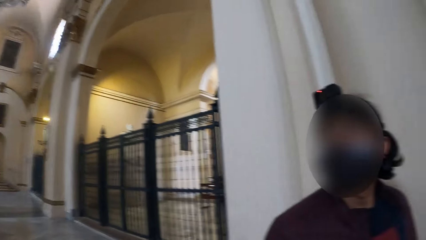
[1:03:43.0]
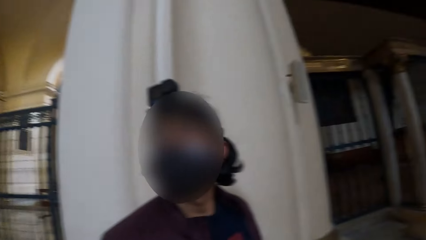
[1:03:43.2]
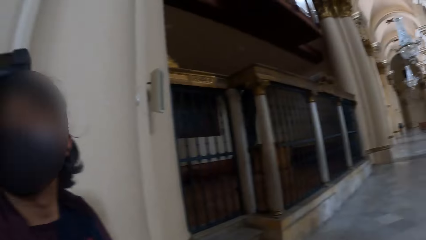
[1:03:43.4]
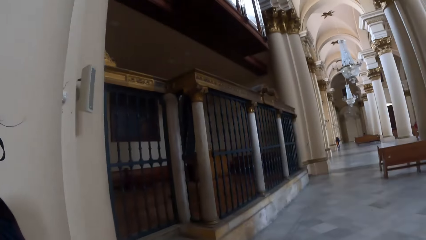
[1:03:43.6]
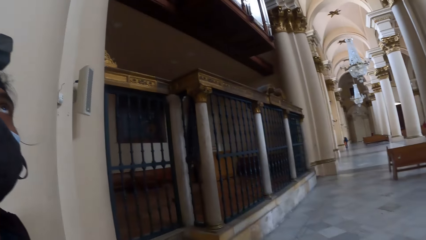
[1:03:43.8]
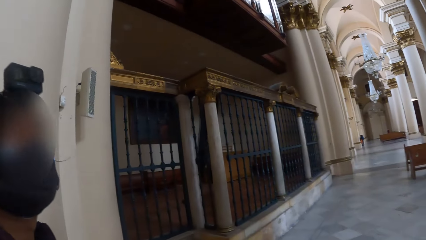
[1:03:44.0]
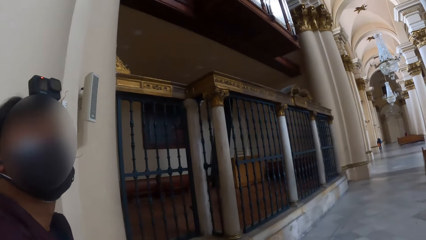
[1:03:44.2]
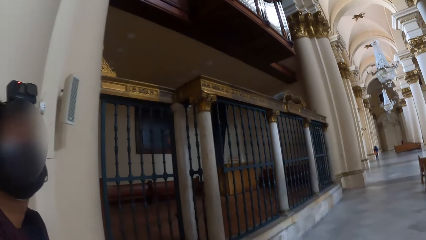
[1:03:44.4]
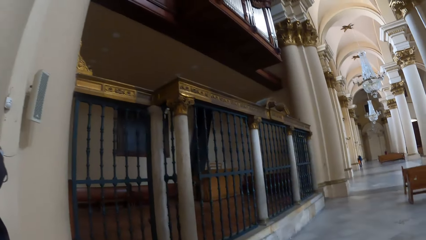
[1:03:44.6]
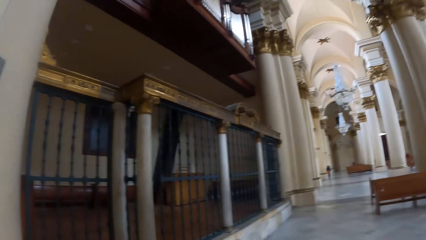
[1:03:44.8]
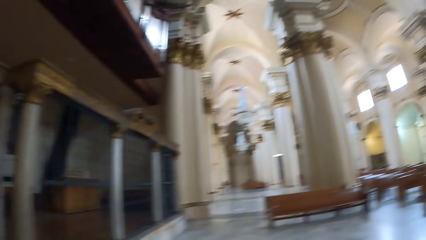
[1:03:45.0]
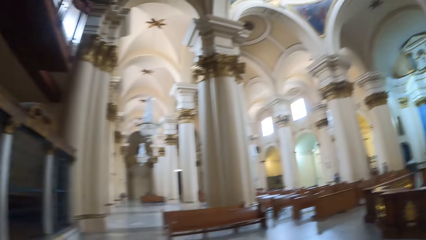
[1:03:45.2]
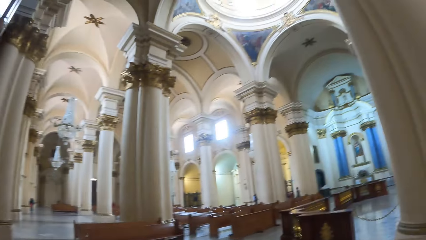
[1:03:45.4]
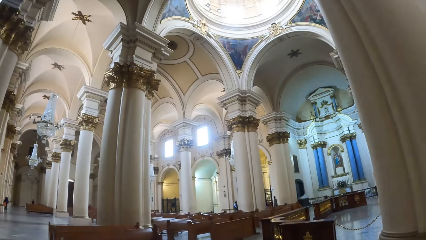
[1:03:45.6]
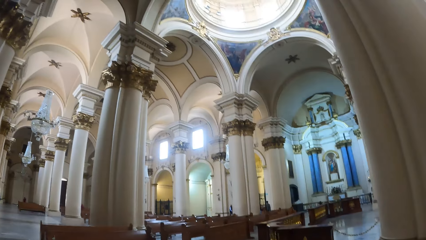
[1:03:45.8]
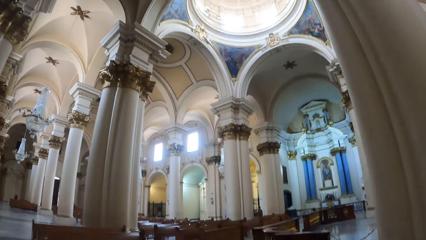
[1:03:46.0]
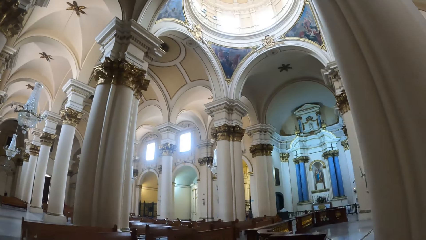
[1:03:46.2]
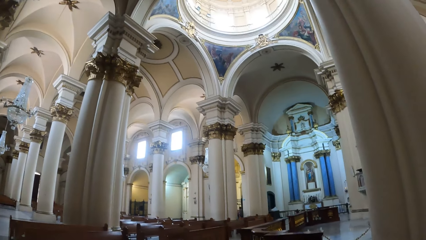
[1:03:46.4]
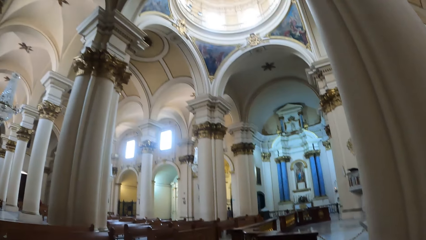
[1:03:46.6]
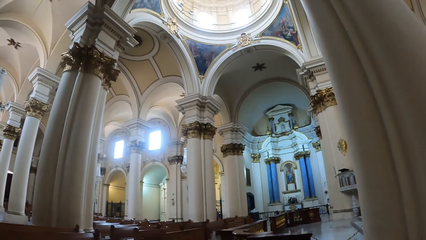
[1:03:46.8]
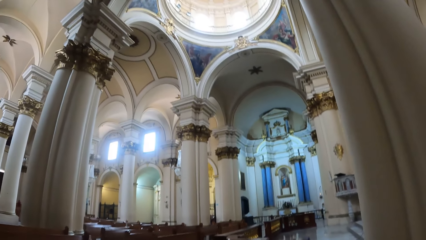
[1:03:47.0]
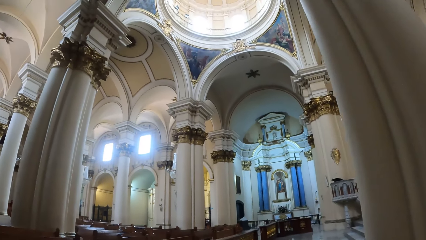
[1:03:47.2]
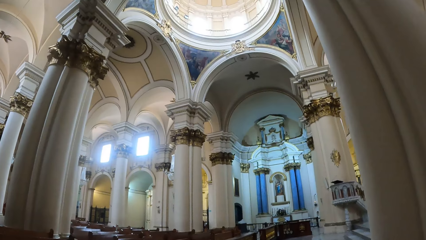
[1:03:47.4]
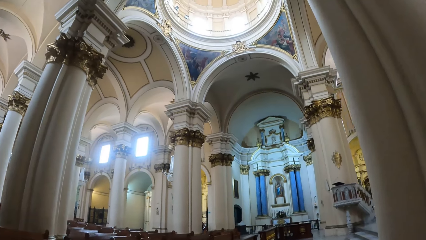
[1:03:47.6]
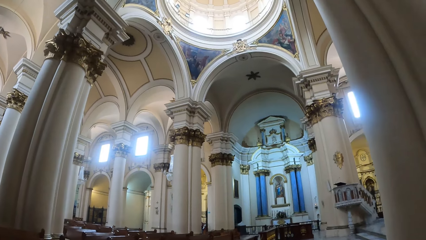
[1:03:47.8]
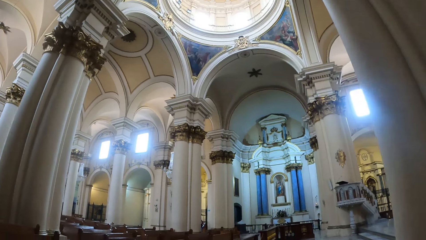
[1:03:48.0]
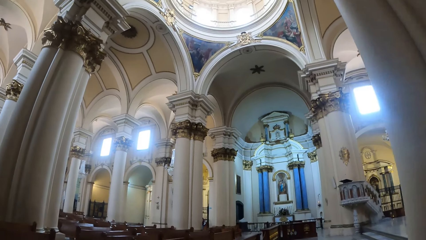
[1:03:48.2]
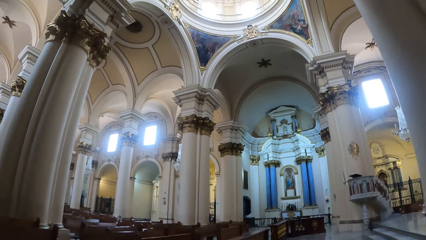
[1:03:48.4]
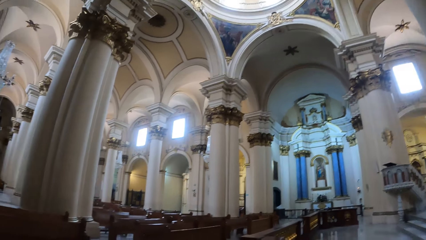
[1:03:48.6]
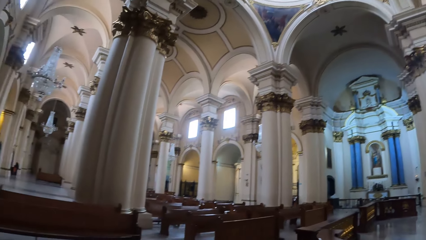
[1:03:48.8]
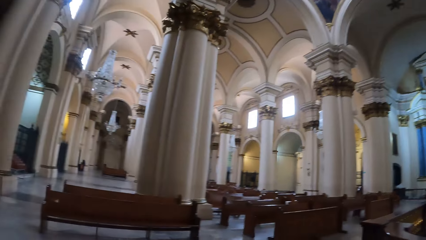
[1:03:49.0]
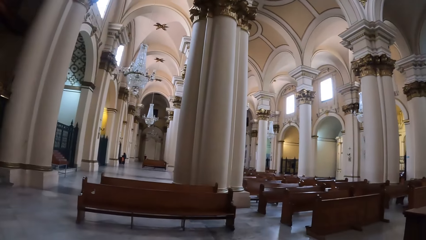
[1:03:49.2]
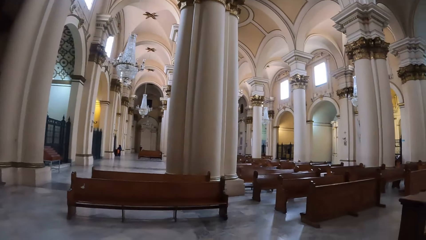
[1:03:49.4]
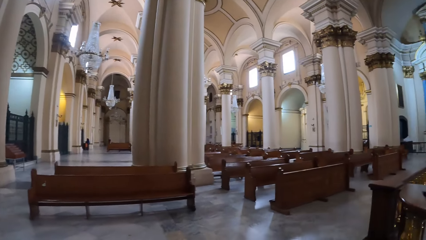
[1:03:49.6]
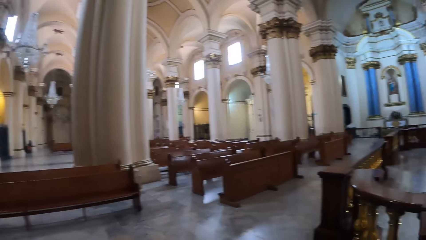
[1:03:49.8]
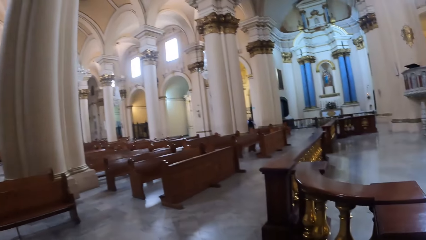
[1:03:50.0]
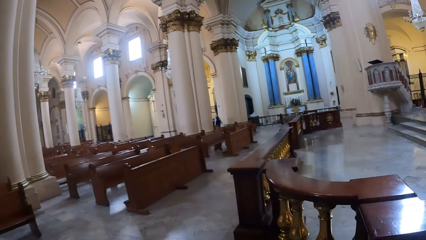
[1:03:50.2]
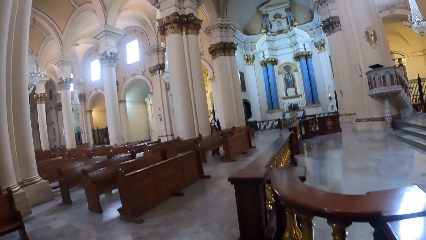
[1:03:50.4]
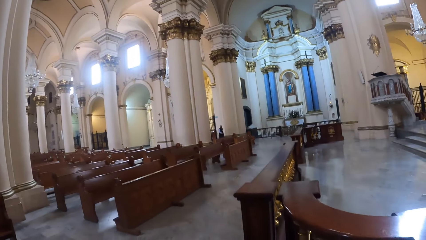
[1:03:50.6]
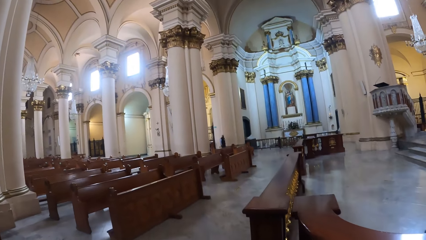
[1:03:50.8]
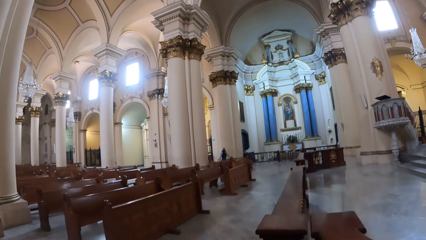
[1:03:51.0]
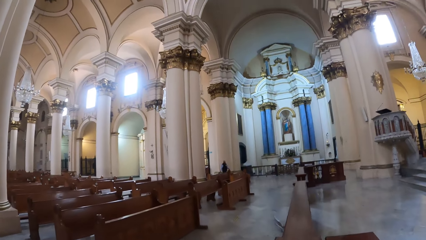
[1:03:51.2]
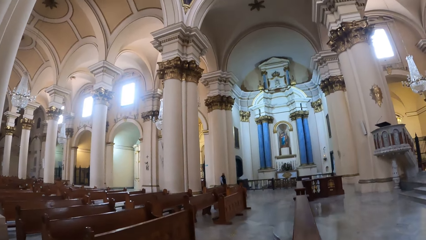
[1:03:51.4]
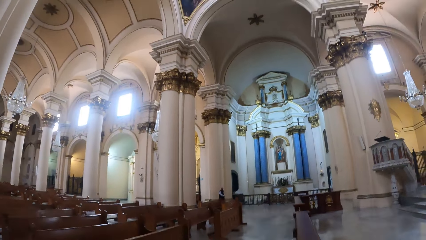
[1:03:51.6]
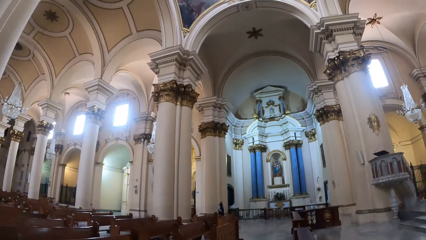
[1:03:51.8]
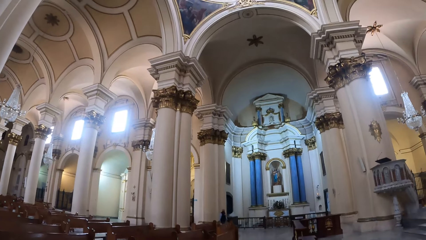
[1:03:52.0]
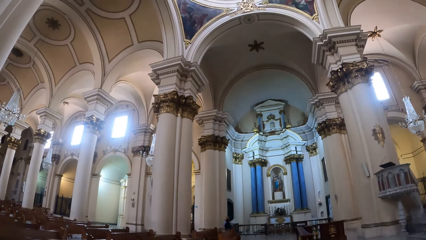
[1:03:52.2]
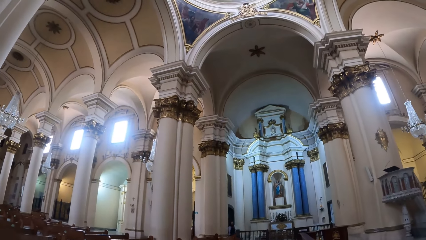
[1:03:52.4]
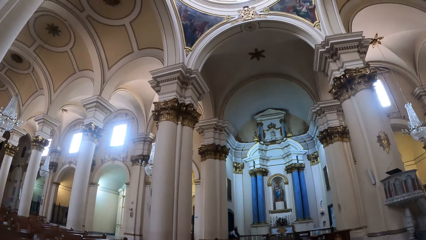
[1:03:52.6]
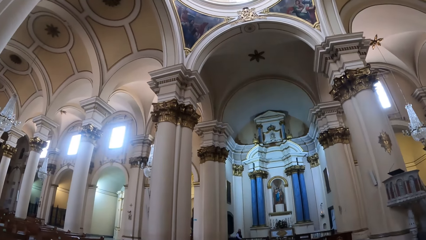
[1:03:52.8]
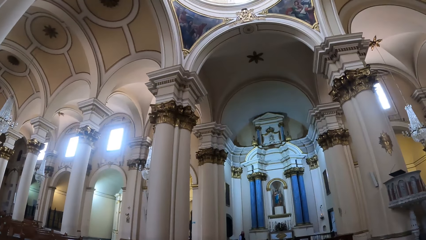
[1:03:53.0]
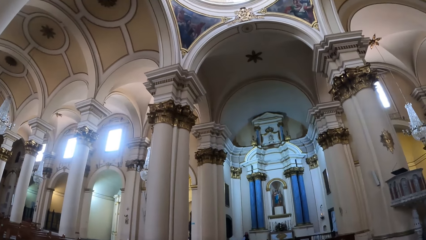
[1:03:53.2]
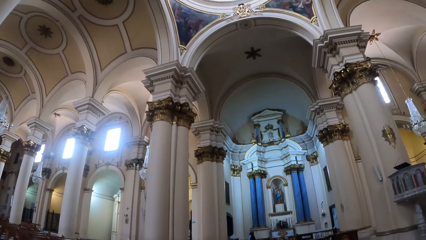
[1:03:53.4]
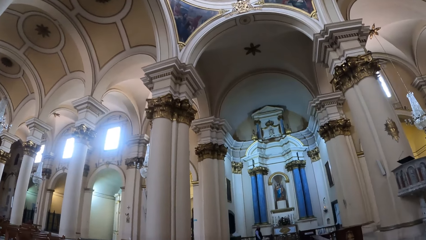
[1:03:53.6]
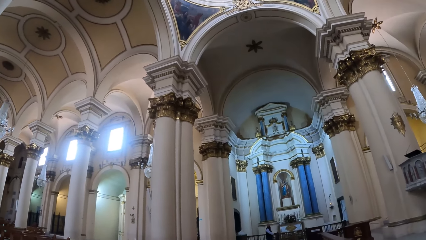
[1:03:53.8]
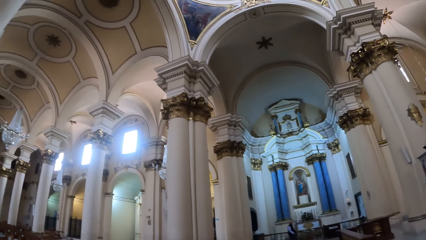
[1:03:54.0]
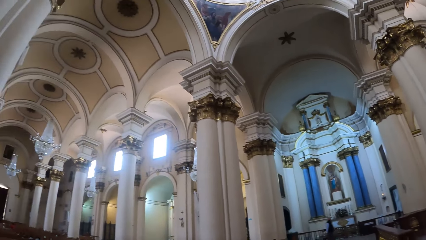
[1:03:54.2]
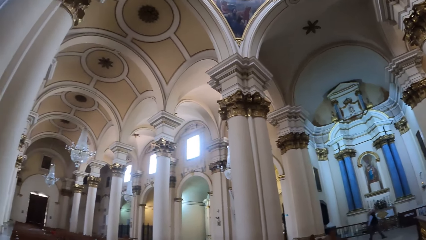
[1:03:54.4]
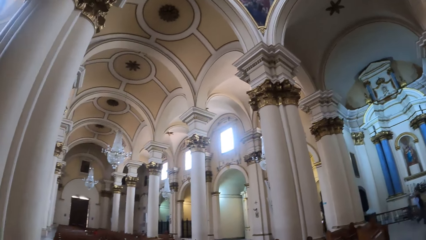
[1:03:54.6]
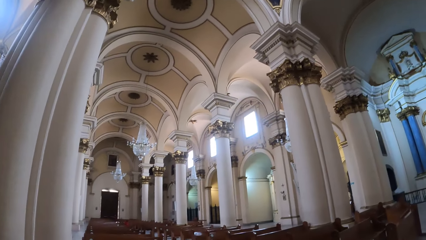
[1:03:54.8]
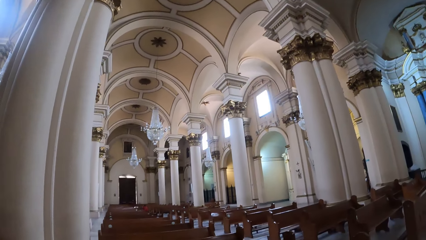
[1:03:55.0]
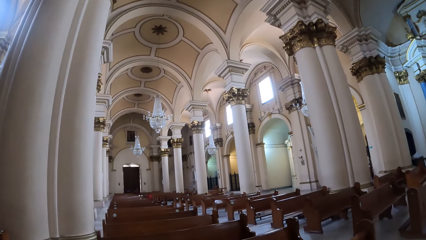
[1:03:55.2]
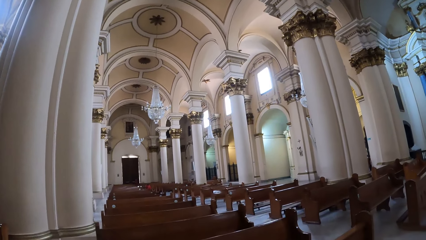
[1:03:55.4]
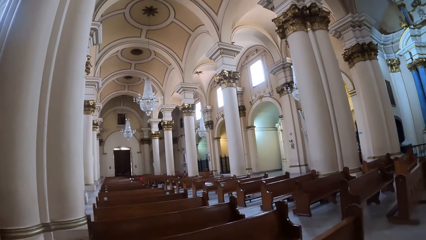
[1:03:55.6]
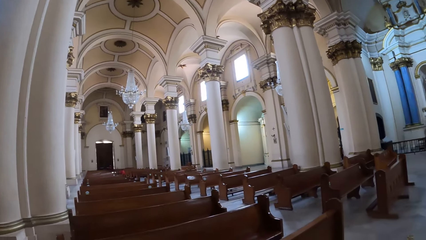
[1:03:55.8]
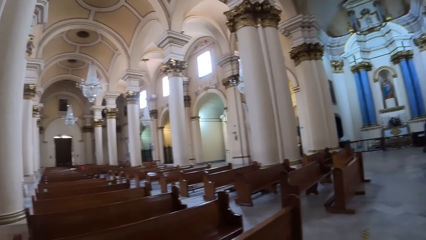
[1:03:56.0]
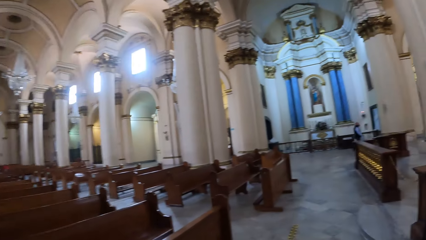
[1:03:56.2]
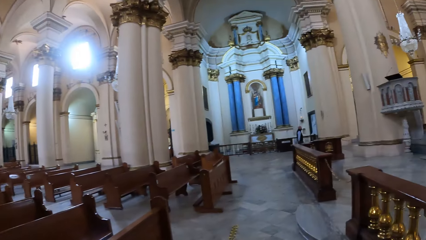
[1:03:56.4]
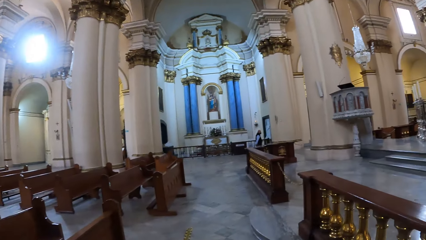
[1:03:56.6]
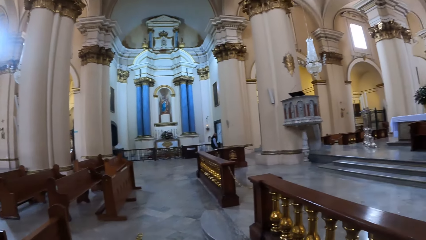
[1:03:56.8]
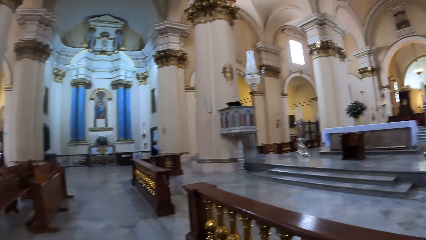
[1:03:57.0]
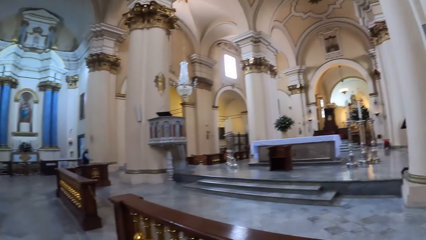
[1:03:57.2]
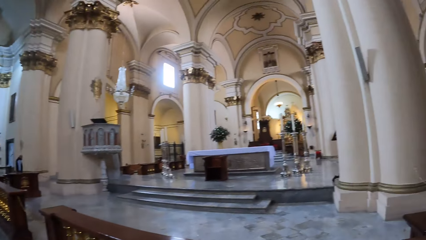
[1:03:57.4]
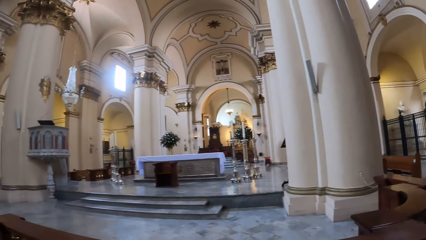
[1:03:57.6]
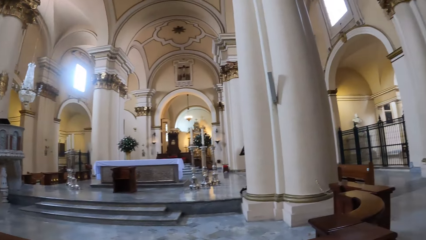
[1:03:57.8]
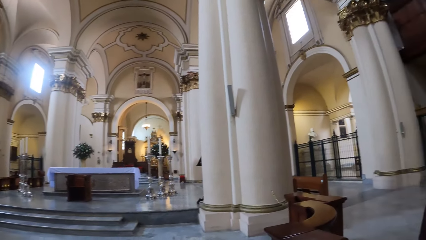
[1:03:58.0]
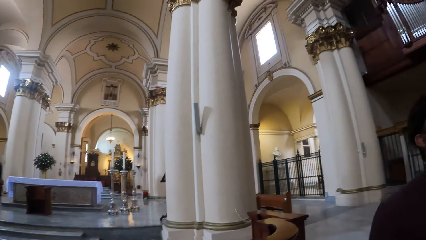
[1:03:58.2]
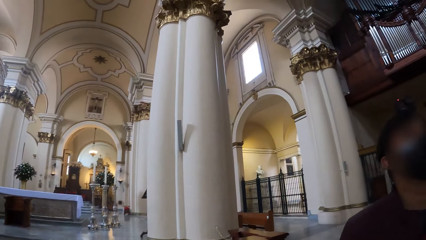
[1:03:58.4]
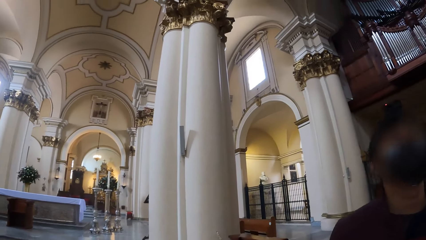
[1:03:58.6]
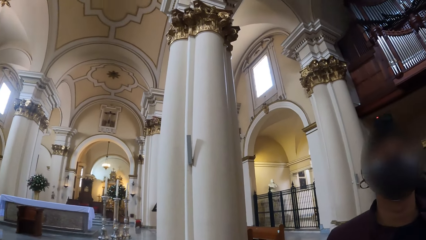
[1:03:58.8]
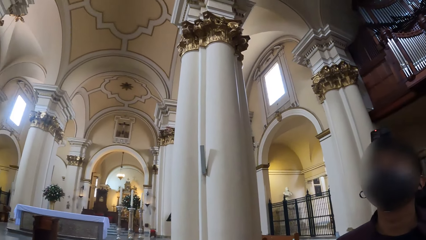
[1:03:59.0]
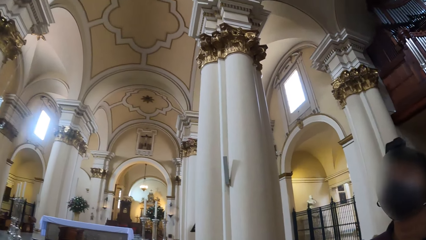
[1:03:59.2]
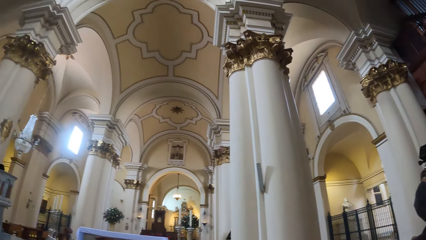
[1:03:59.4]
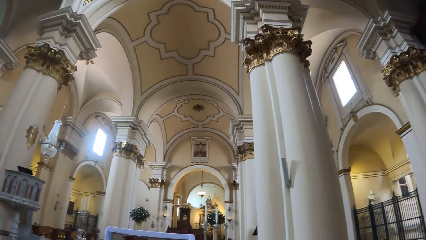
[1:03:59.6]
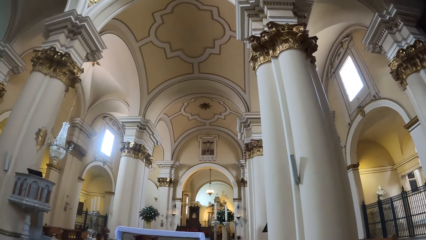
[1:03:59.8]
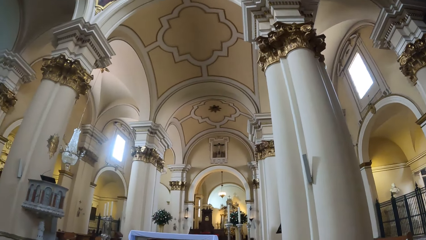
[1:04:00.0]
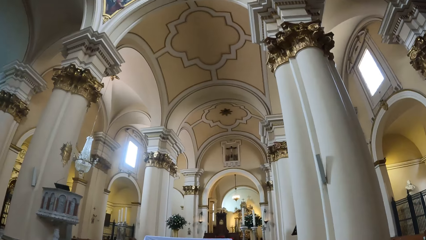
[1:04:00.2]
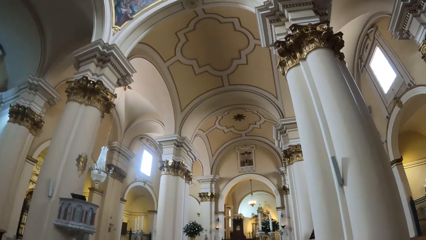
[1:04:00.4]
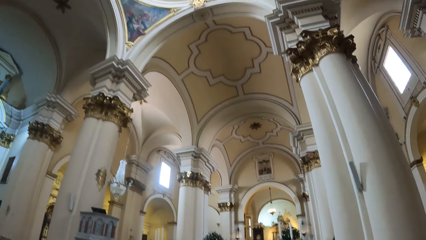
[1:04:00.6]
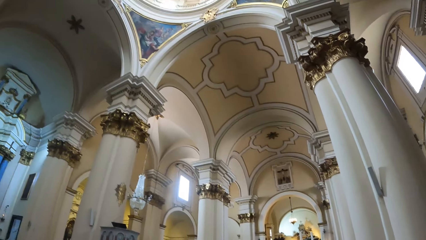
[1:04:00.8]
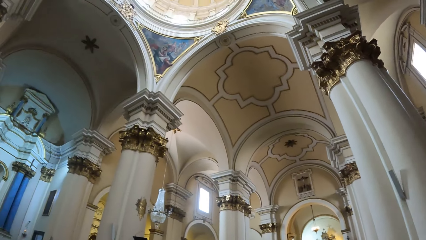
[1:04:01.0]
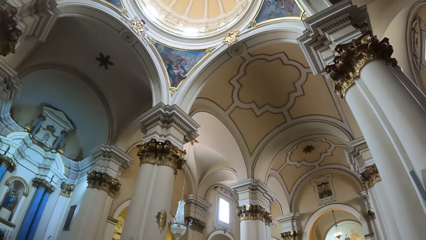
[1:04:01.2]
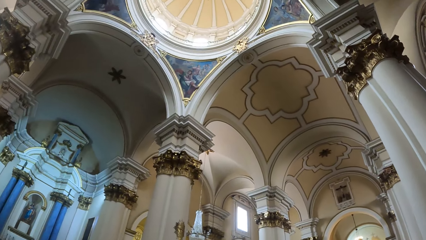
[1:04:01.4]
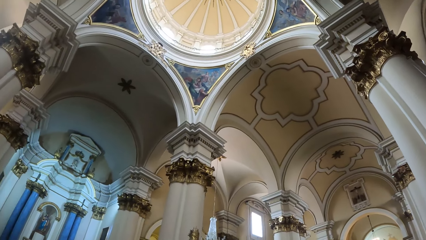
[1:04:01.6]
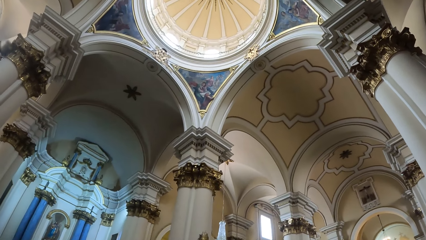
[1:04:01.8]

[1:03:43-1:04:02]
The camera wearer looks forward, turns back, walks forward, and converses with a person. They turn right, walk forward, look left, look forward, look up, look left, turn right, and look right. They converse with the person and look up.
